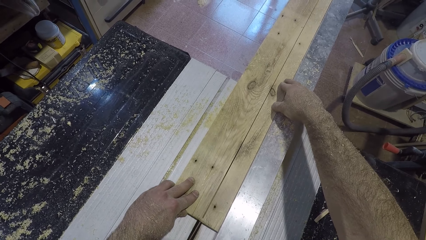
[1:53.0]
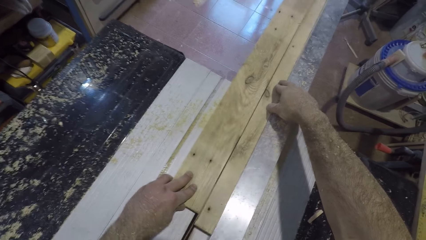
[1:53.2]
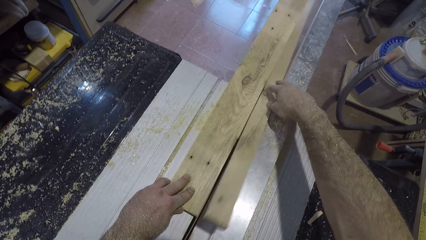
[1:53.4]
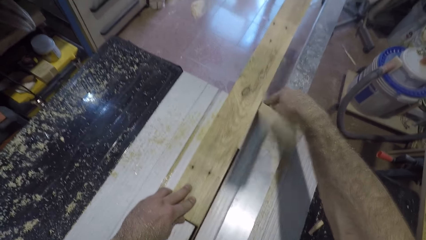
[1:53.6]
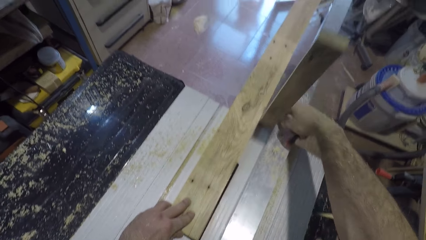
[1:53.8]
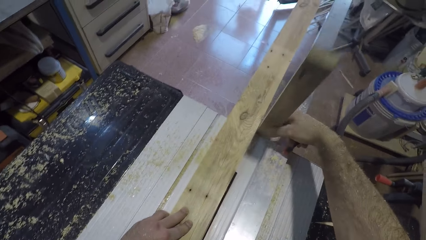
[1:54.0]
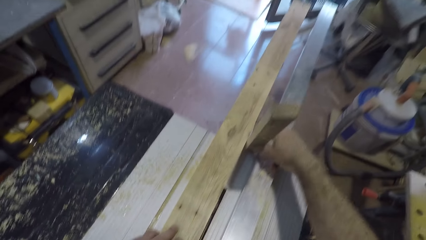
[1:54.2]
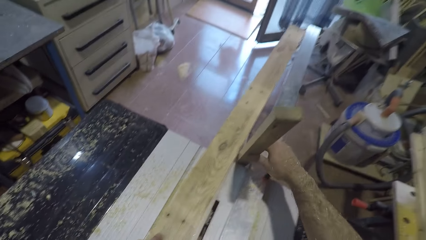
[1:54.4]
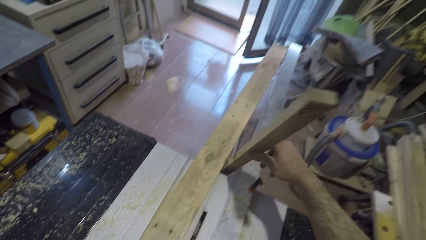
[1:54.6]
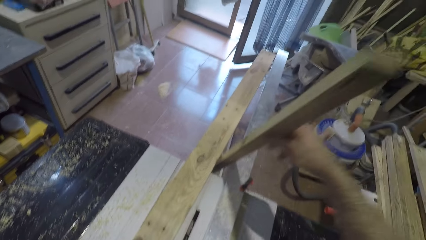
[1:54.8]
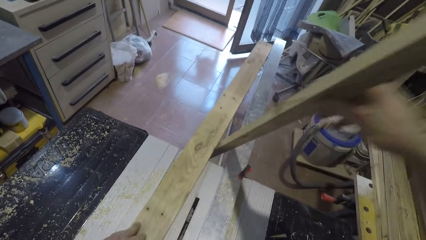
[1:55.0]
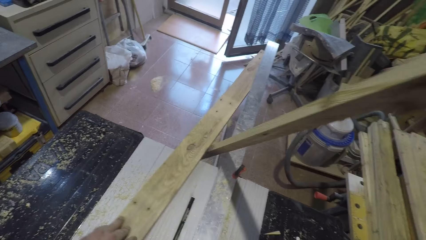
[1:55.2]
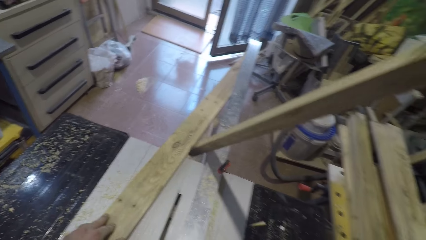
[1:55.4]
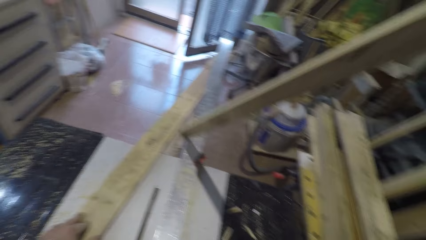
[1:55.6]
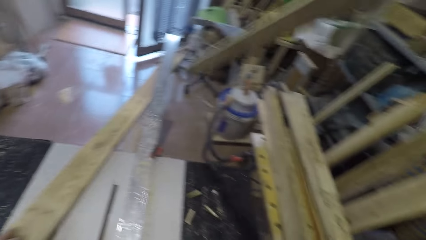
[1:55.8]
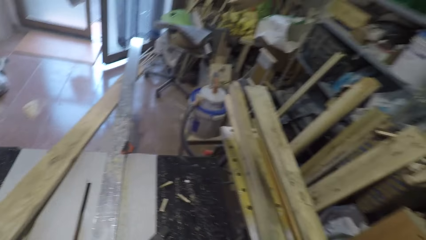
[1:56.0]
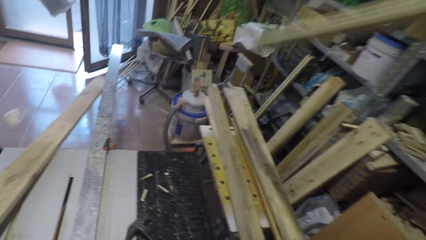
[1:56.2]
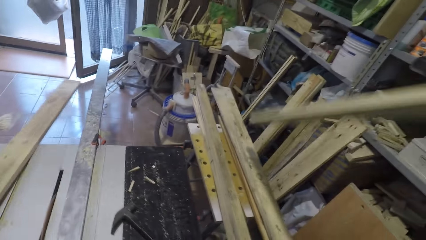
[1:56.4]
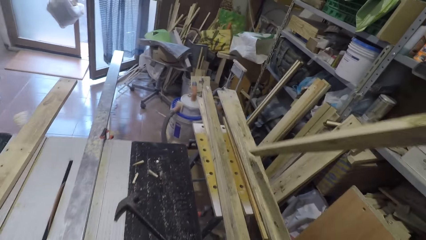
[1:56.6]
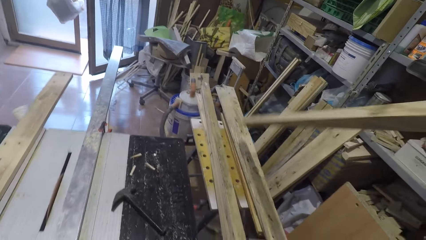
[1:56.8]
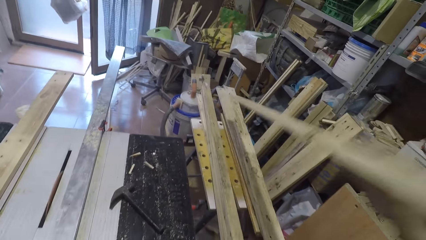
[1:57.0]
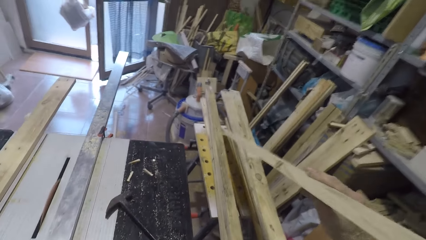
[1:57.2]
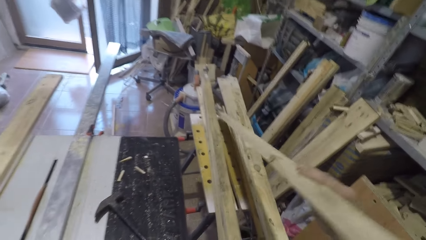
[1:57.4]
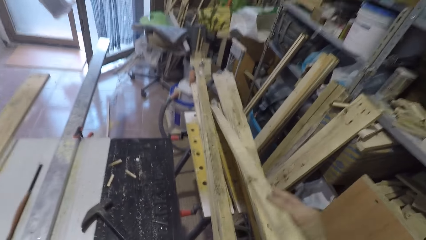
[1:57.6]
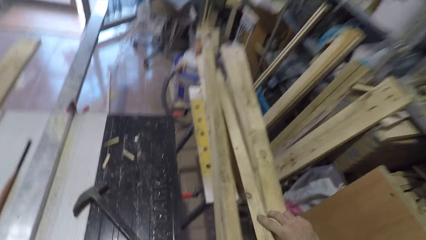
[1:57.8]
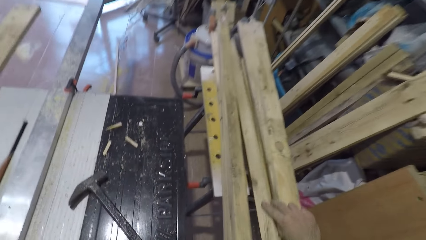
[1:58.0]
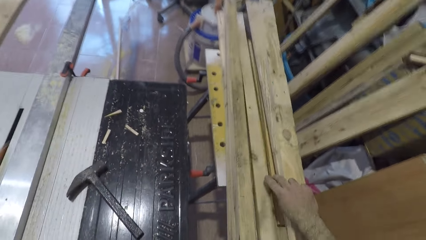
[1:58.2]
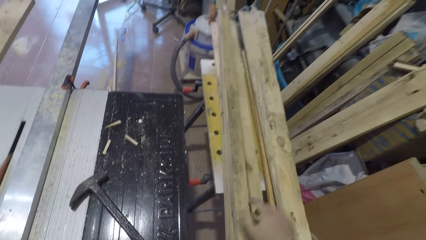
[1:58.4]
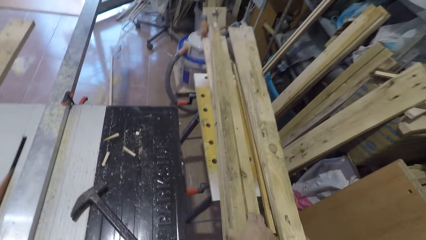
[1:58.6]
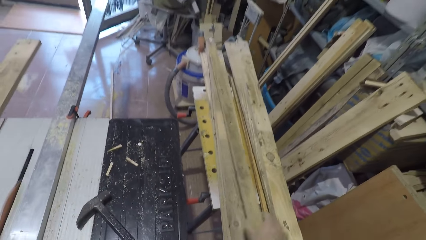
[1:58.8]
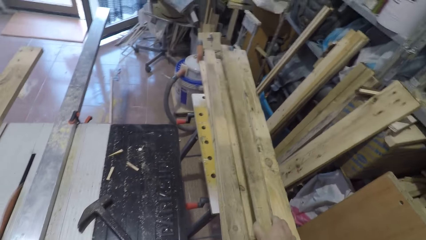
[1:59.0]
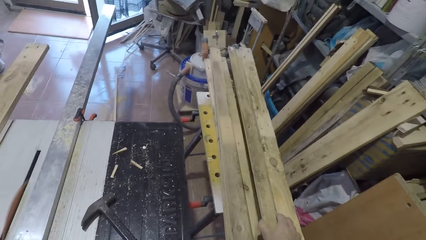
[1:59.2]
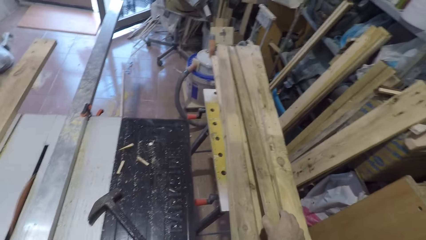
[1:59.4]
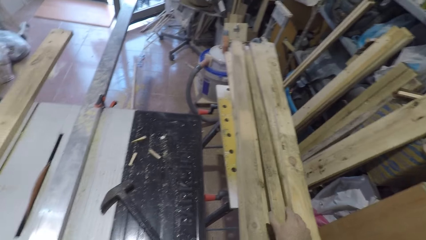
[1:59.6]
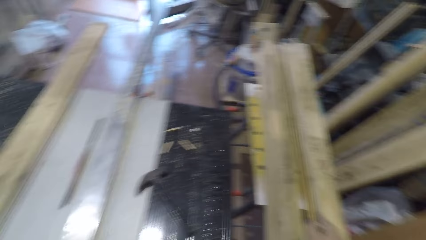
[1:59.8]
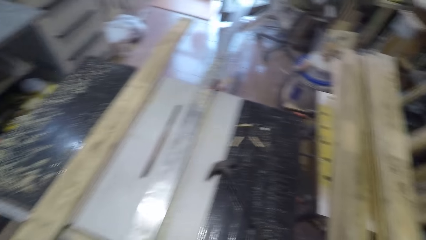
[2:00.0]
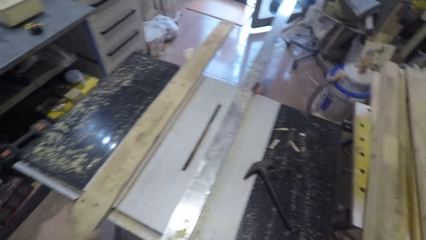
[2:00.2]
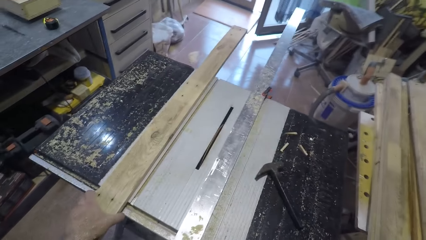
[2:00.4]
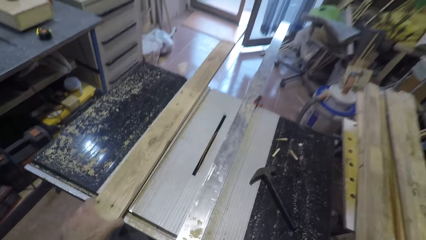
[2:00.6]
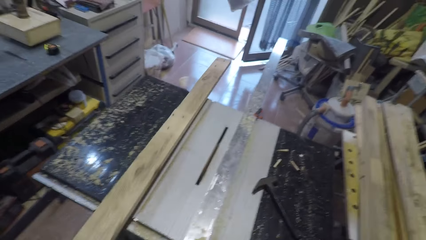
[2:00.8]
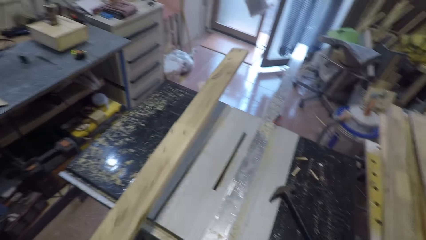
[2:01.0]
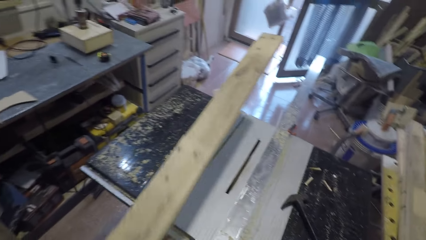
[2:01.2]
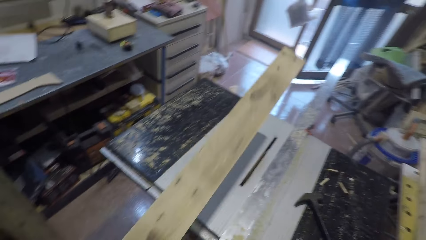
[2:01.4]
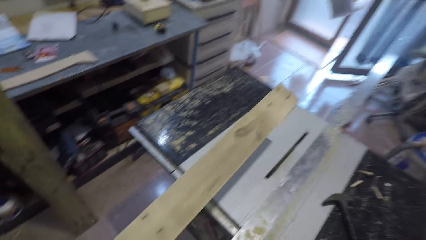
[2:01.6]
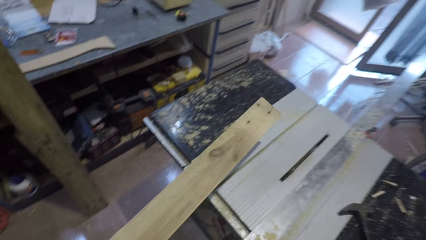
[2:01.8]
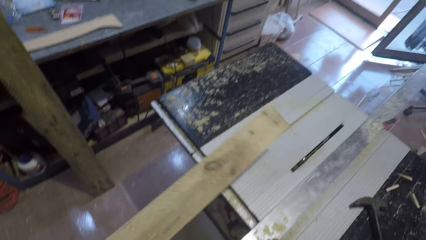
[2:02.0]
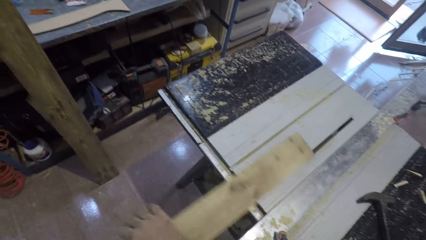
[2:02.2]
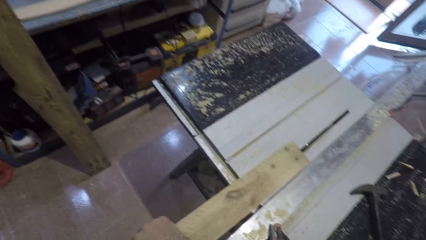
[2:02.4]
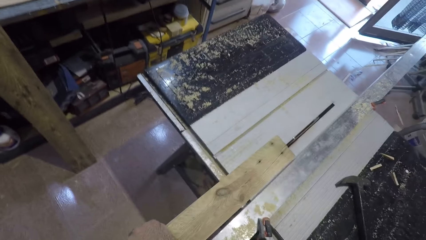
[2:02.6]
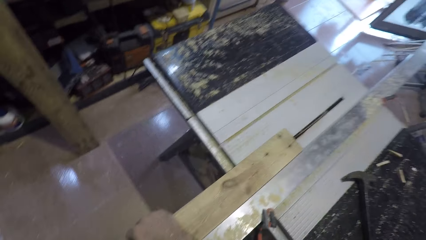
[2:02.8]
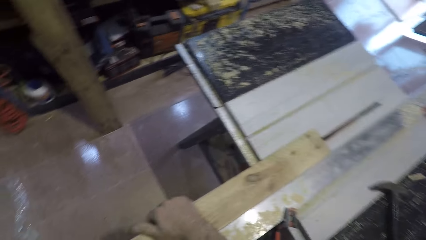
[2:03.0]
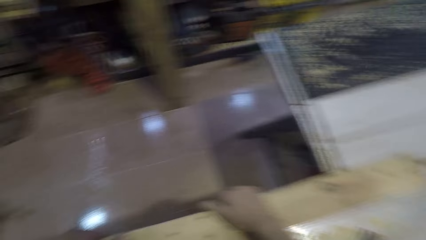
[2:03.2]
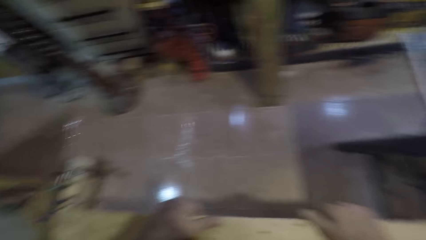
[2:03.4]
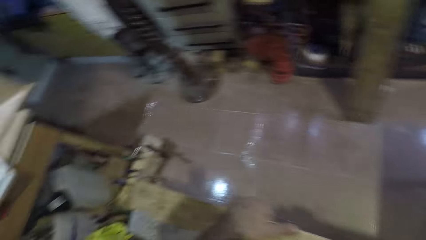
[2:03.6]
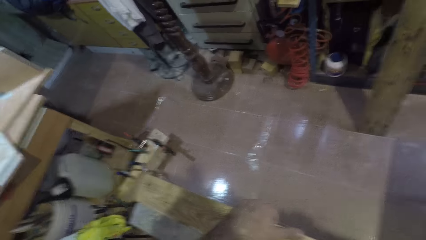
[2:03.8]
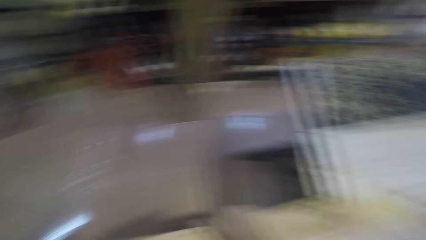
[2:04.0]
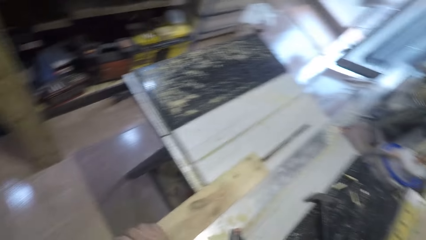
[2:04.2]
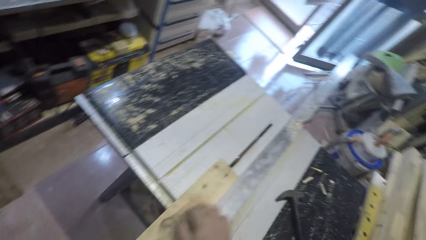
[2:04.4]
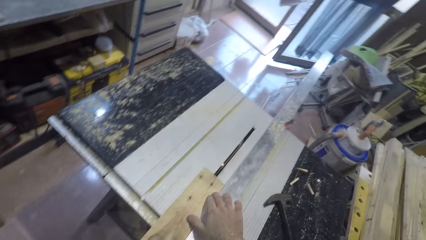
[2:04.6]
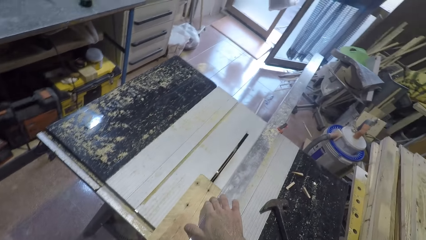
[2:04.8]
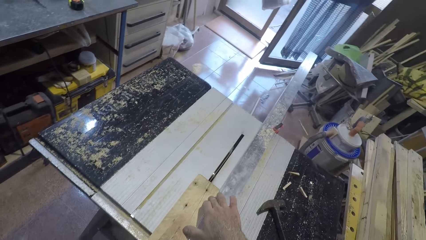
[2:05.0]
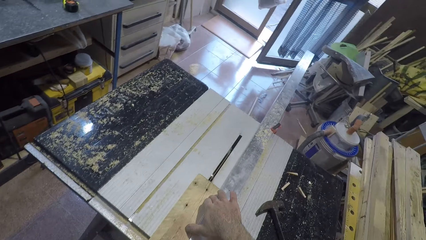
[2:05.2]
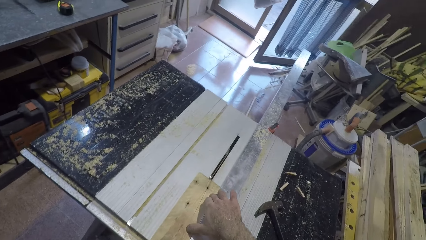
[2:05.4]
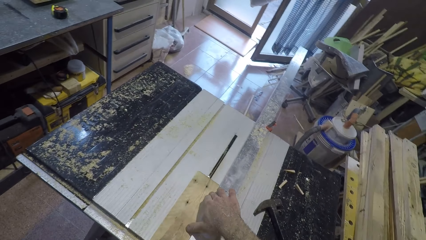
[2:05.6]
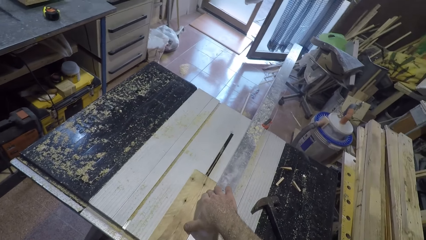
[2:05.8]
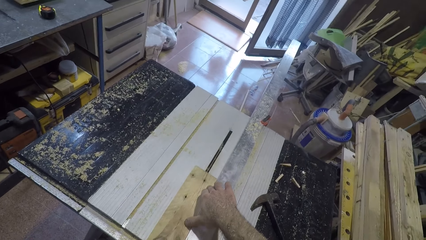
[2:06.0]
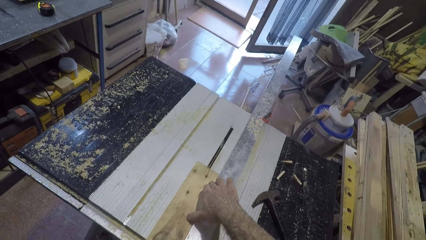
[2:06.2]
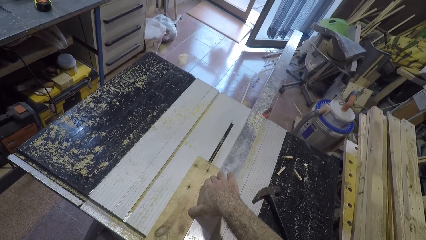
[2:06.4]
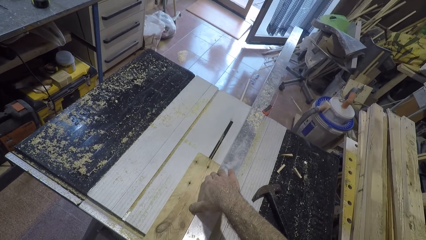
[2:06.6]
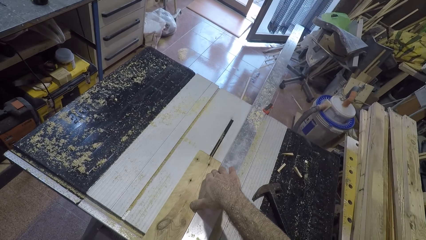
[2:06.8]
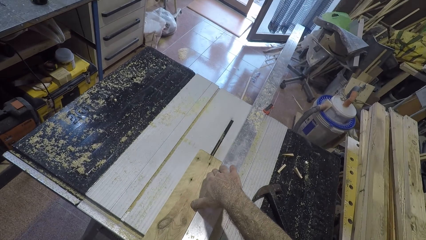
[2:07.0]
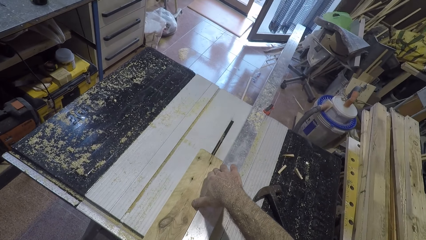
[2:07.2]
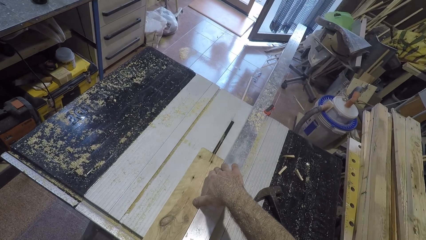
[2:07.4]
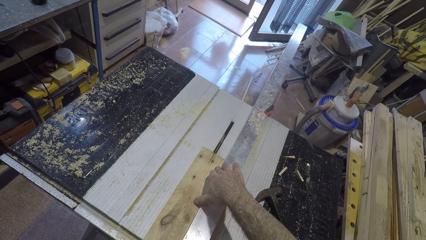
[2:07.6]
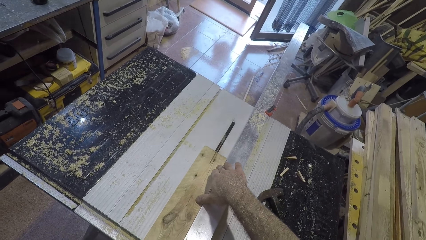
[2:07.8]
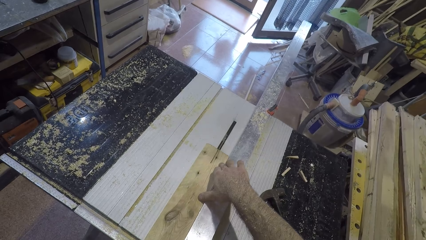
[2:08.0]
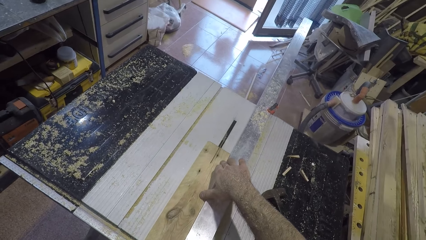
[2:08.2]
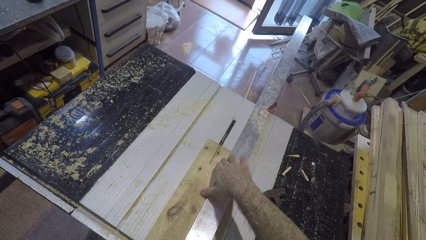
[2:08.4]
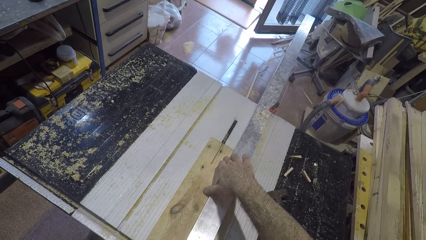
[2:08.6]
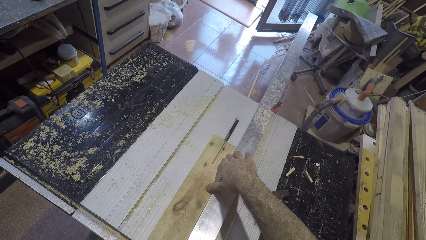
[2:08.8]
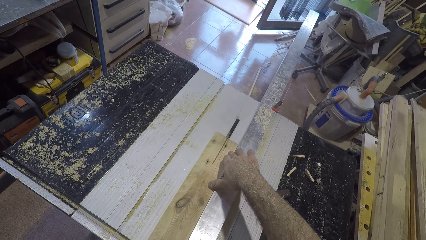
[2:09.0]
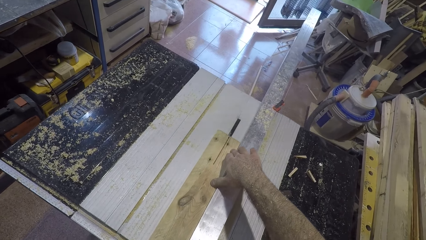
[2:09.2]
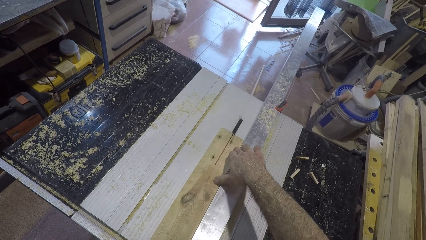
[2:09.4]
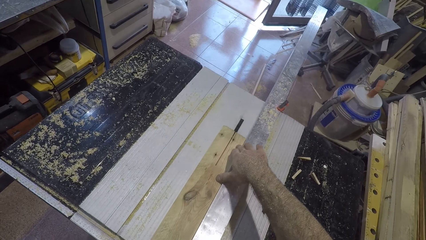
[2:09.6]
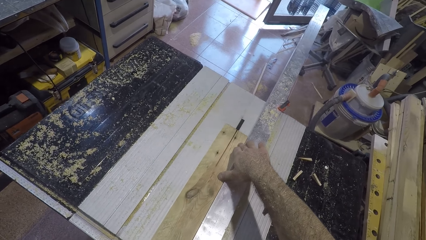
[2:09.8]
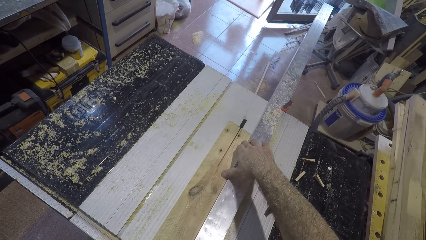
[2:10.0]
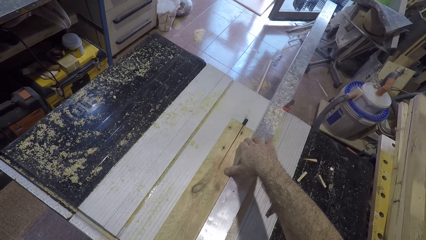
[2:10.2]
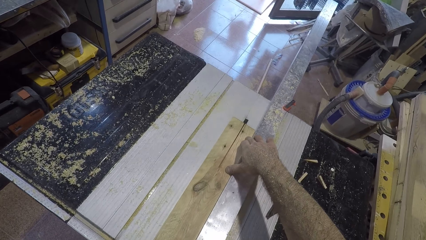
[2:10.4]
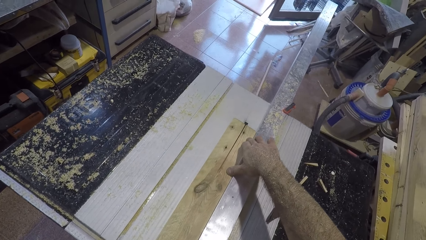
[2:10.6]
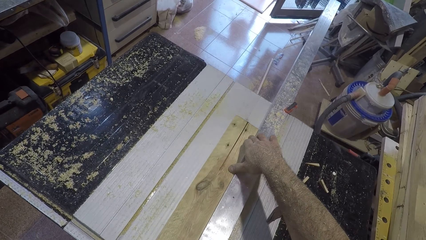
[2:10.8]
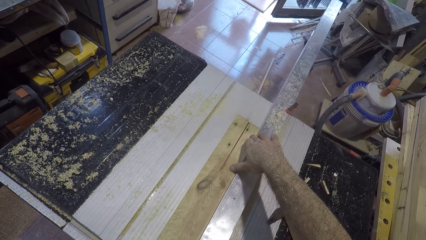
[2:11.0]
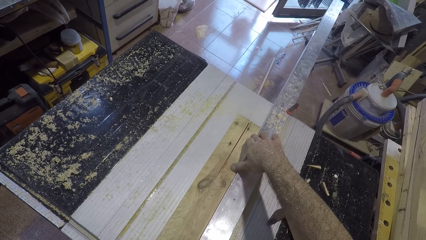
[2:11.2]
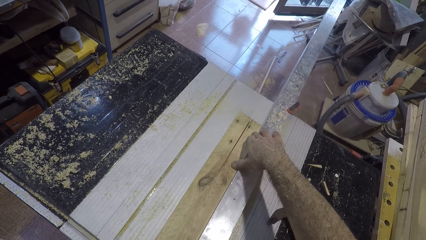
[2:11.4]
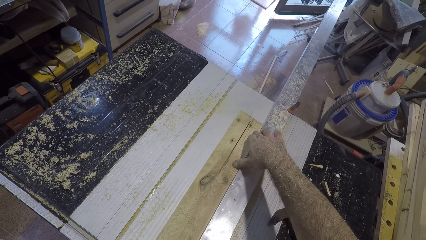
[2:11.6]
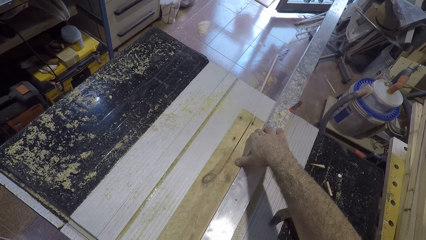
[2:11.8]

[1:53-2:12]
The camera wearer picks up the plank of wood with his right hand. He drops the plank of wood beside the wood splitting machine. He picks up a plank of wood on the wood splitting machine with his left hand. He places the plank of wood on the wood splitting machine. He holds the piece of wood with his right hand. He splits the plank of wood with the wood splitting machine.
